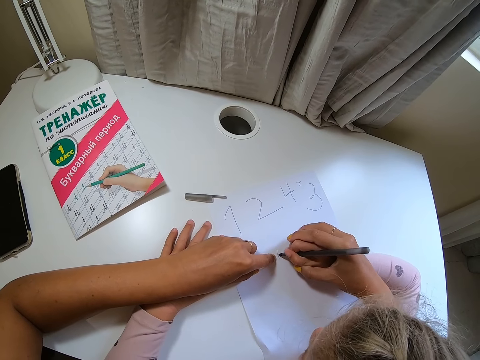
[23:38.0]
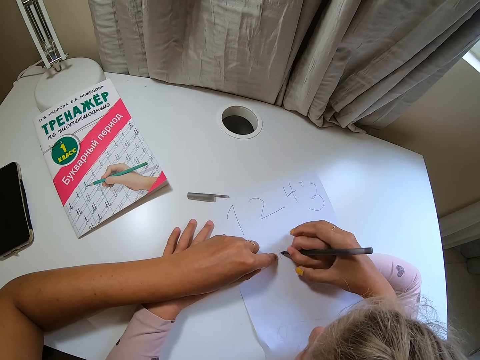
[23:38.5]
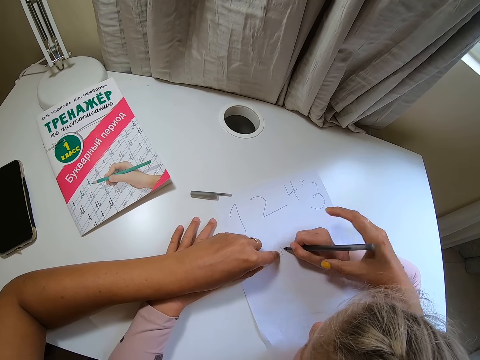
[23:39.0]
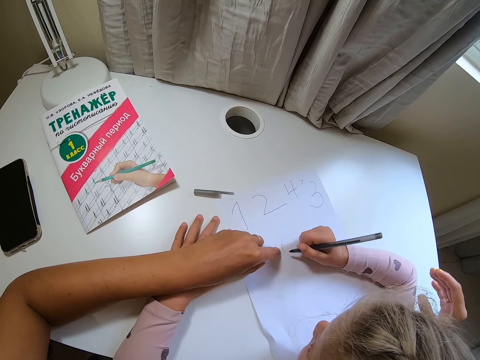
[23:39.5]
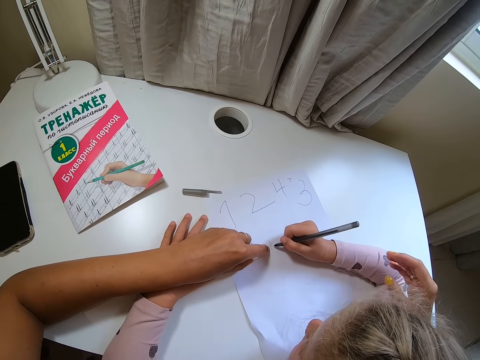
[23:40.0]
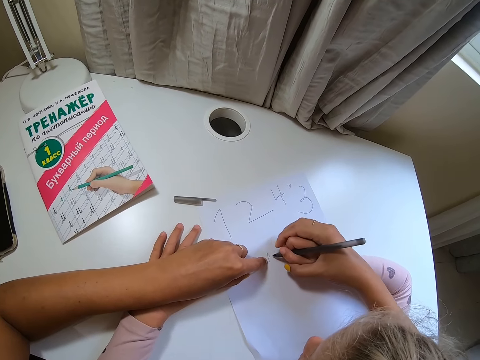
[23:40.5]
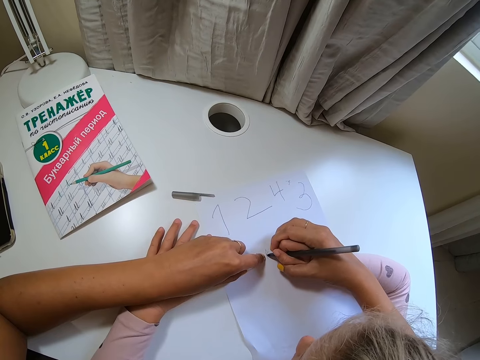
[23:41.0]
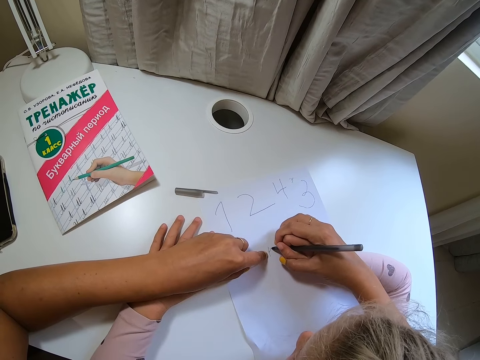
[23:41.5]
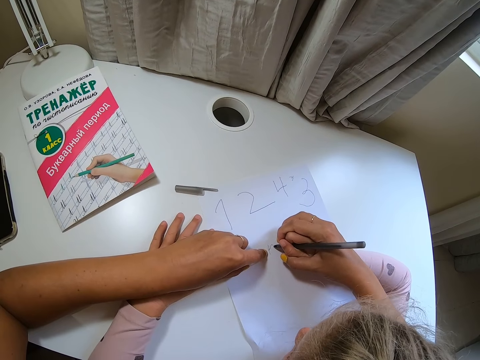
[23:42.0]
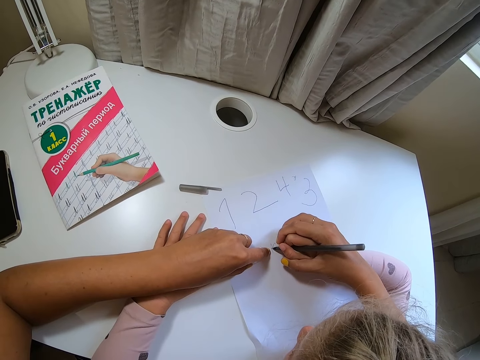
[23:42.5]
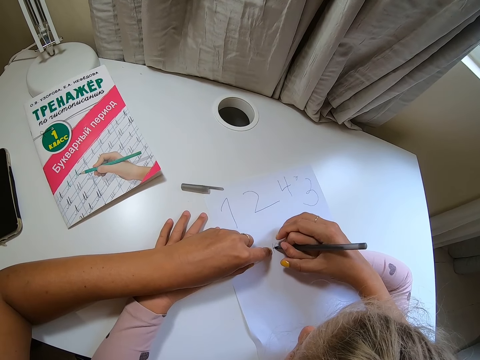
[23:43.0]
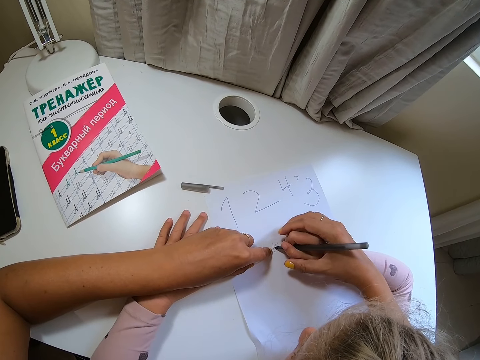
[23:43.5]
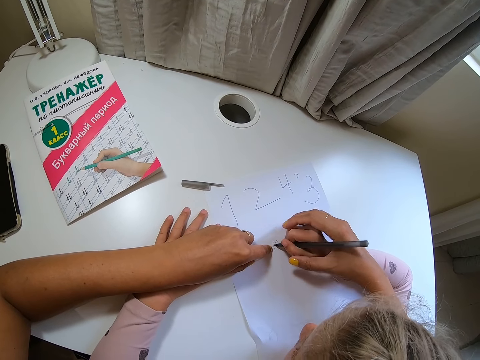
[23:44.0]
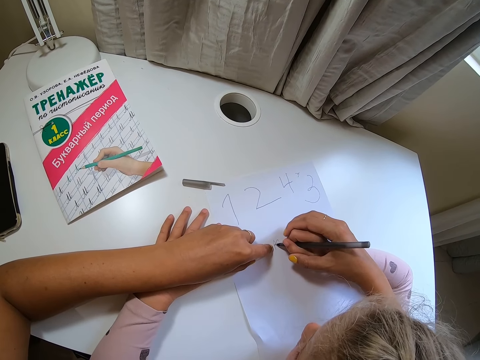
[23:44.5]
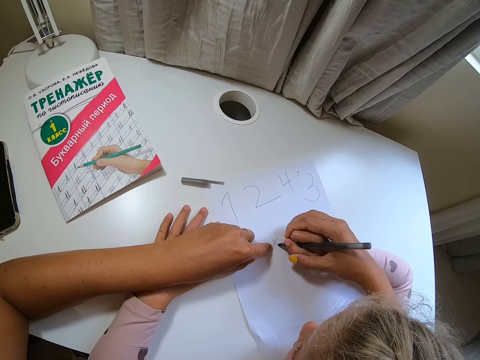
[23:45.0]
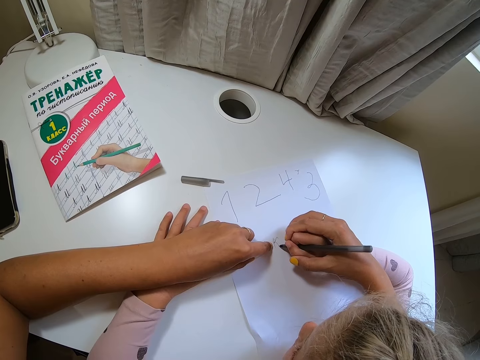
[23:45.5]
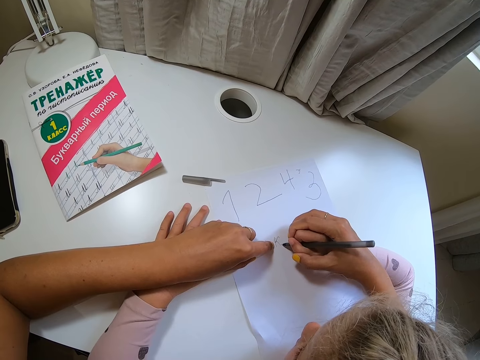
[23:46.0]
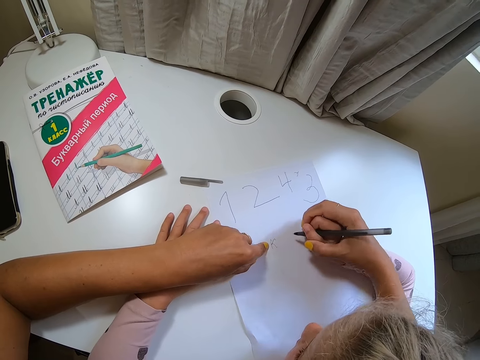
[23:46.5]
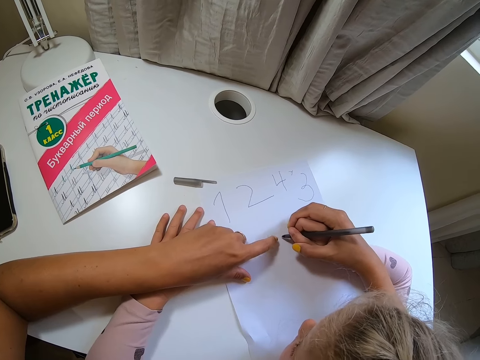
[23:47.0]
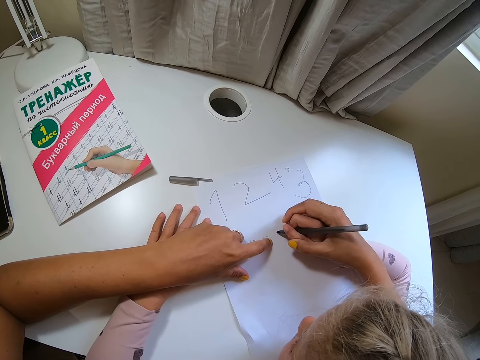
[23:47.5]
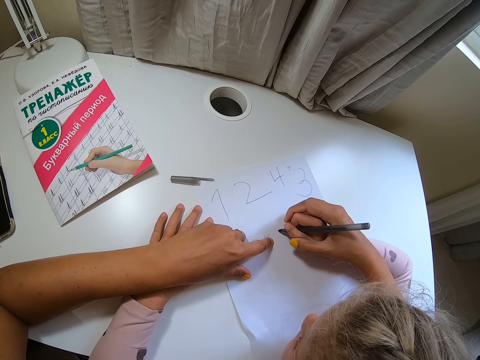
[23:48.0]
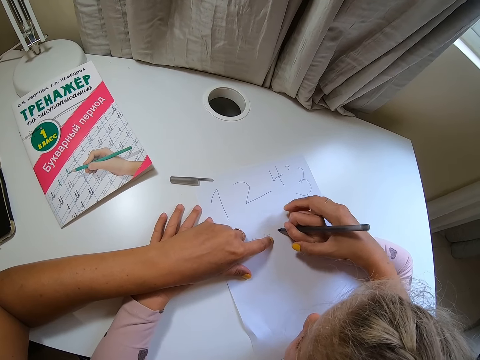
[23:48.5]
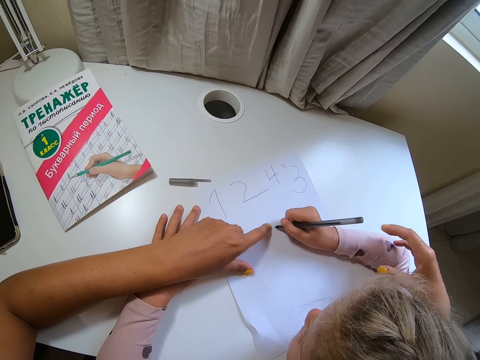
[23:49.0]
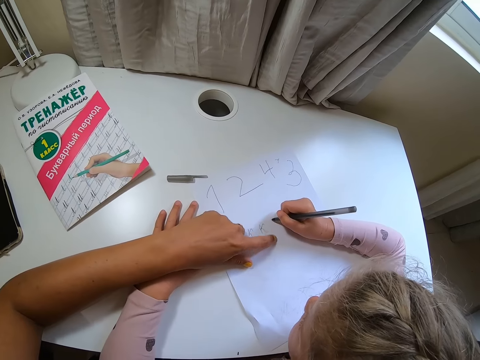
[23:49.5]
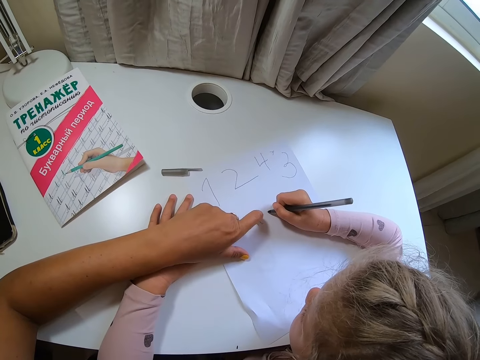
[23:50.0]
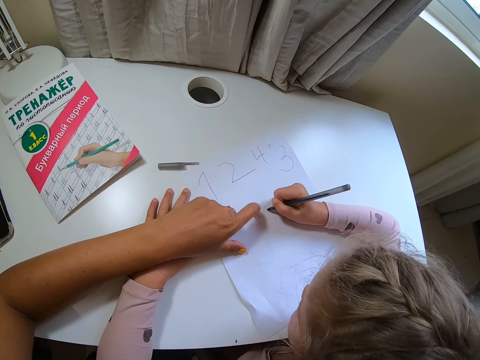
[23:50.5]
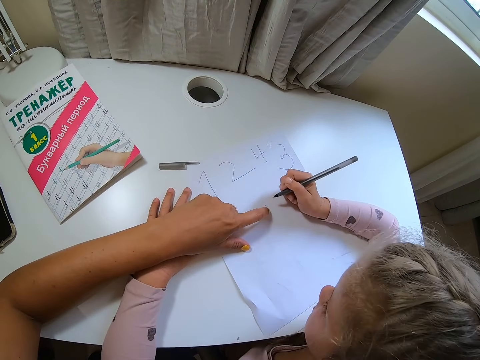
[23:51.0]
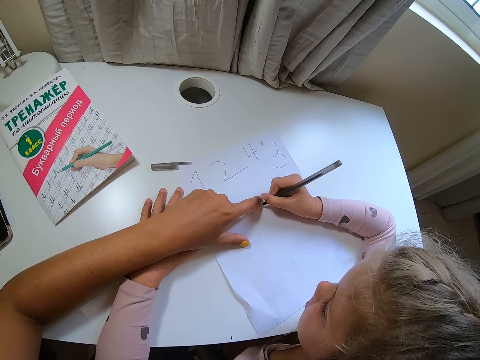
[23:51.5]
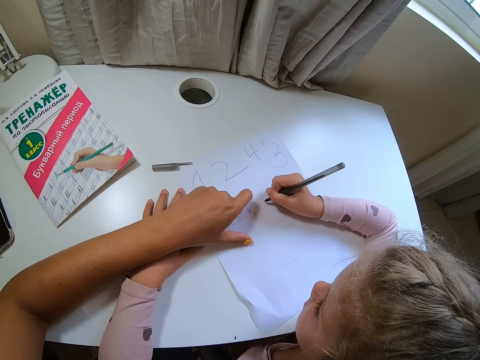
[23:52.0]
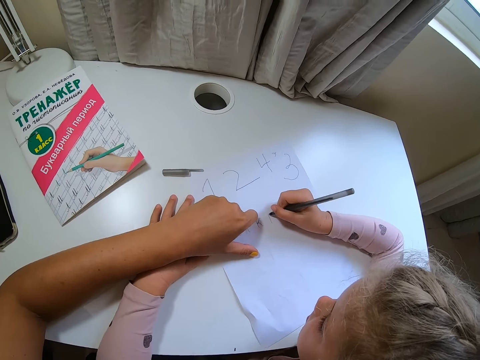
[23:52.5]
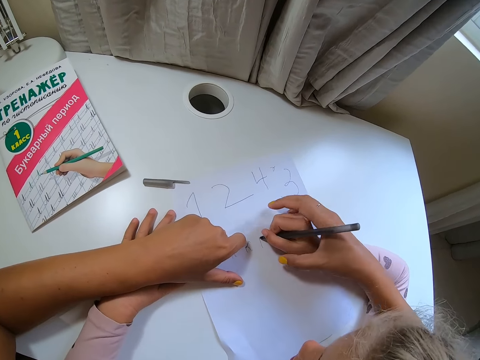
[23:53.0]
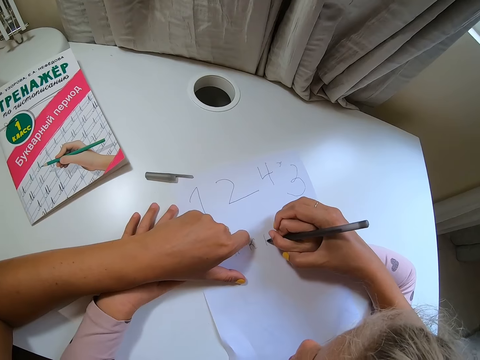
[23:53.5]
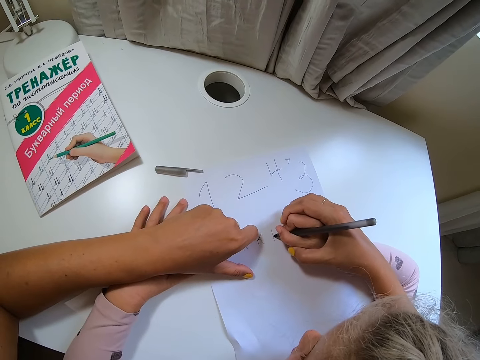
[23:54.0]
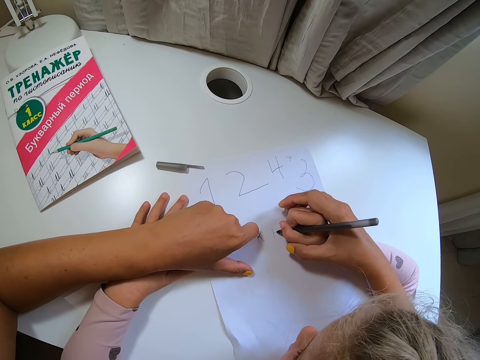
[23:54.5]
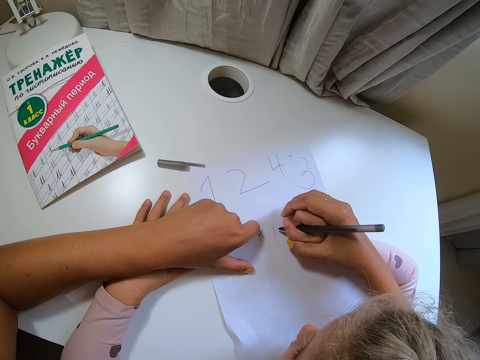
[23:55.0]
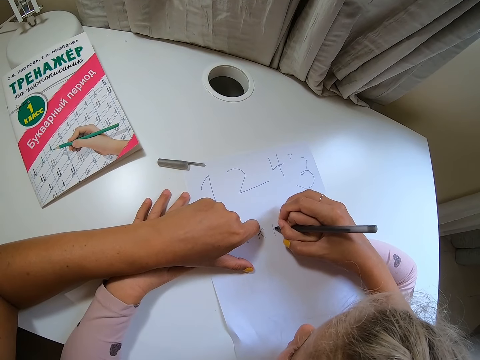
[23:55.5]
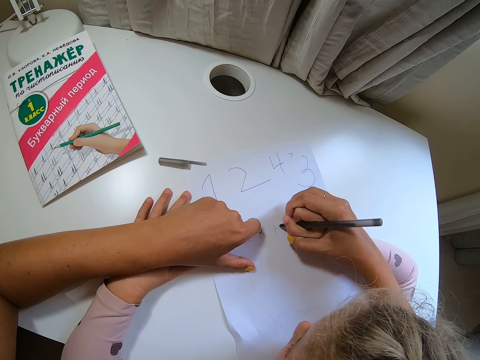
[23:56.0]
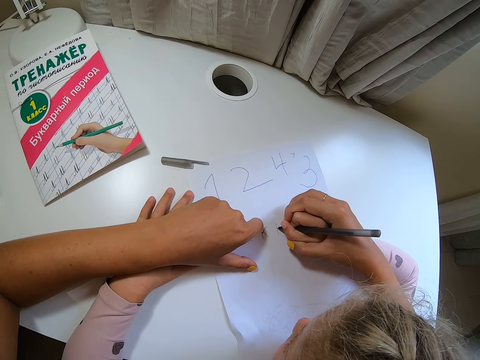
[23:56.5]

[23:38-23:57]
The camera wearer moves the hand away. They hold a child's hand. They hold the child's hand again. They move the hand away. They point at the paper. They hold the child's hand. The child writes down.

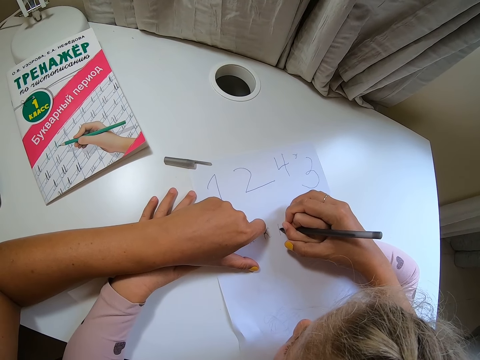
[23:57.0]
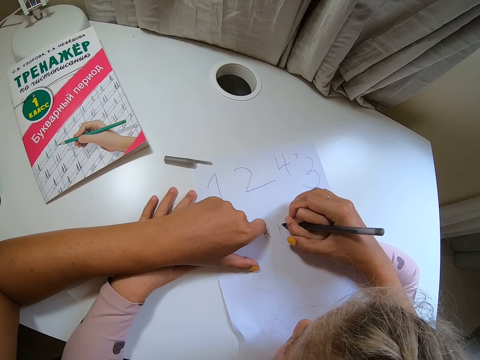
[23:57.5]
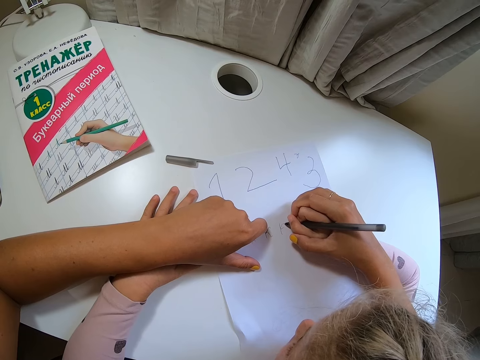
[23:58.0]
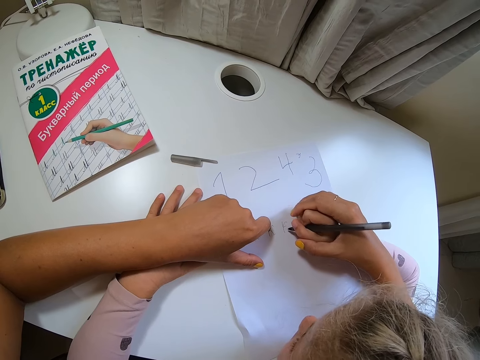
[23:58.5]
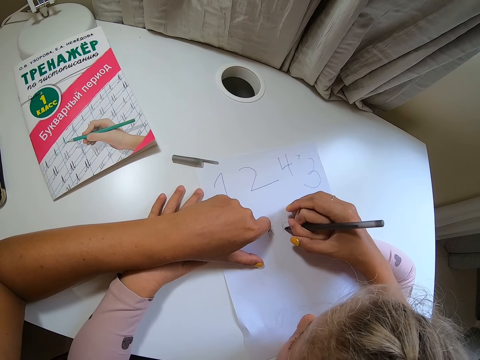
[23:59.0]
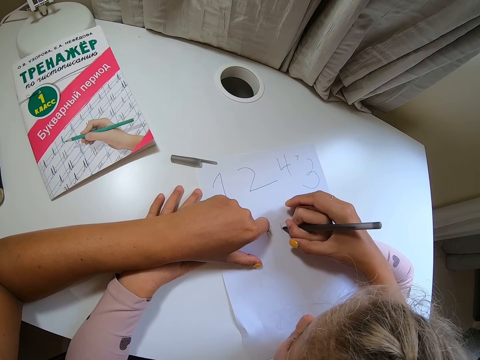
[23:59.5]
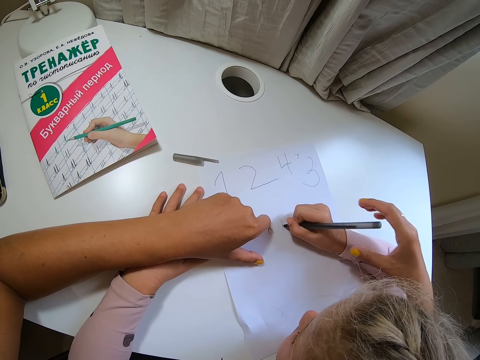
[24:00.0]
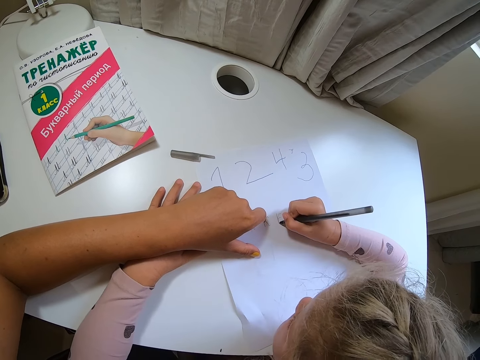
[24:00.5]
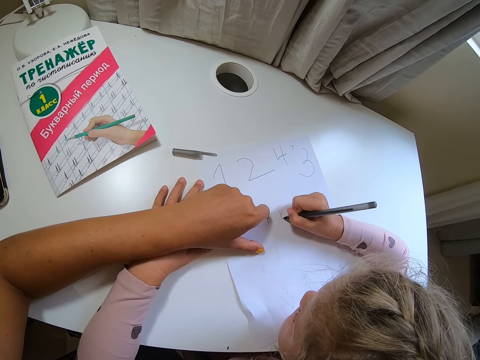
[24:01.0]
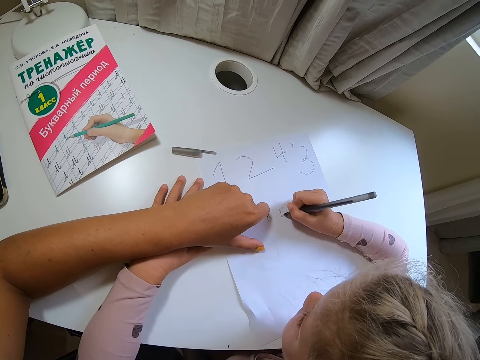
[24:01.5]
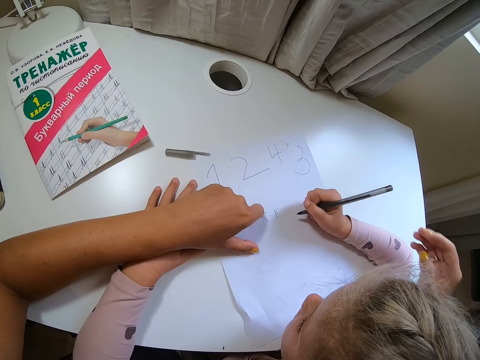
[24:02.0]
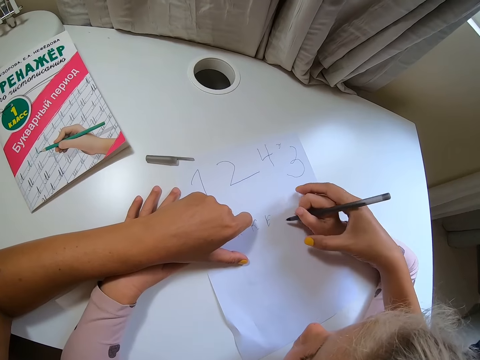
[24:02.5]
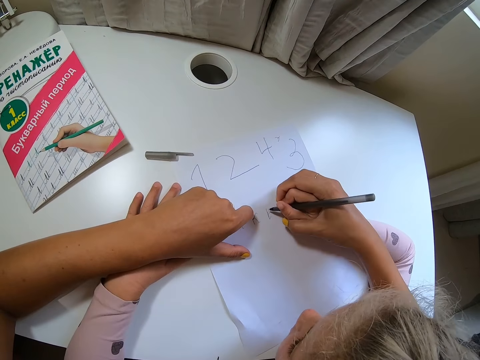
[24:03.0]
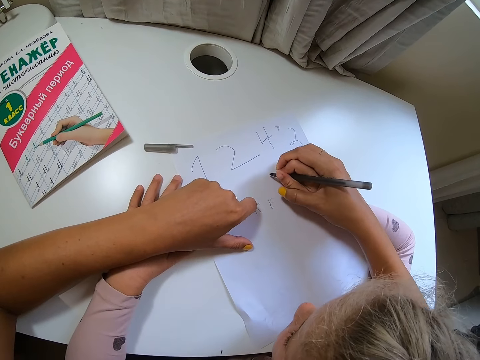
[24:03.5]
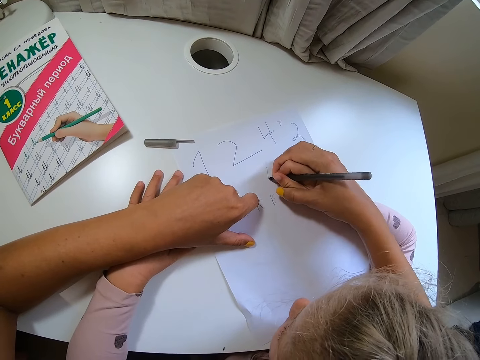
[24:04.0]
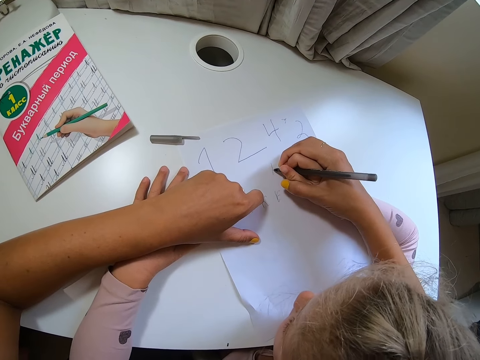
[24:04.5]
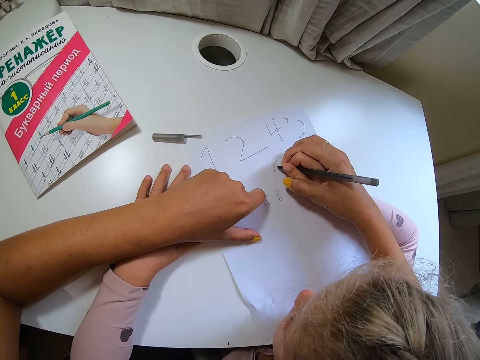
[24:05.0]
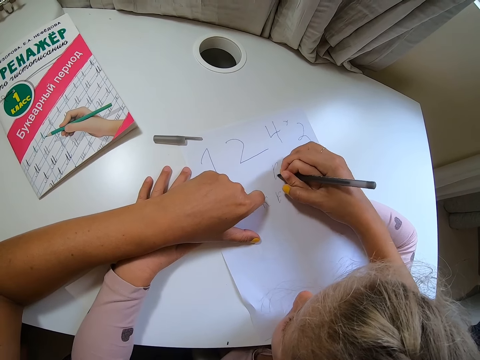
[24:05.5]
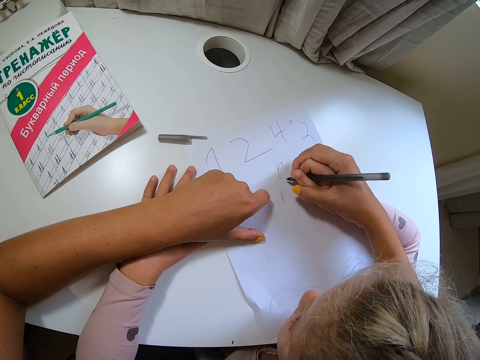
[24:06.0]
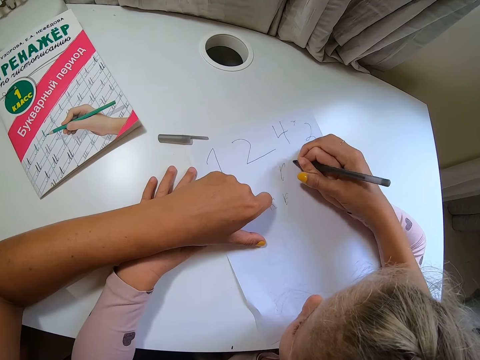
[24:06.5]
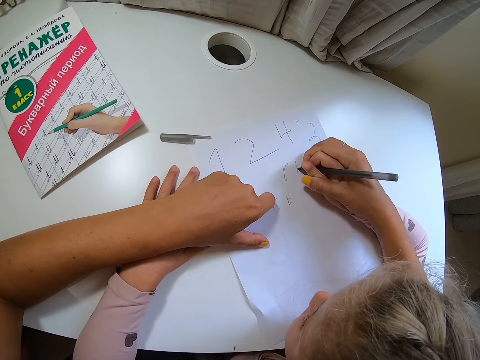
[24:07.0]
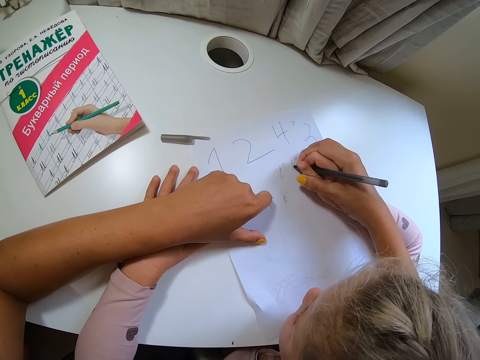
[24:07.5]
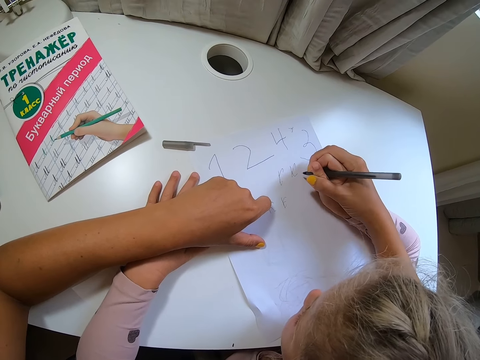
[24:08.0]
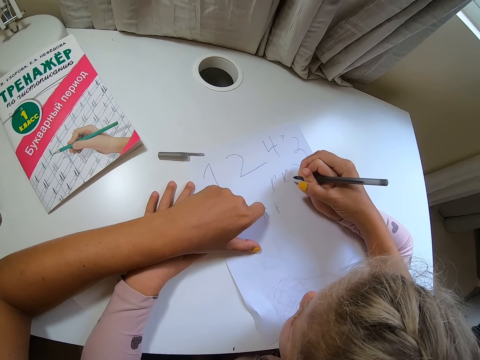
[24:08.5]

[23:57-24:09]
The camera wearer moves the hand away. They hold a child's hand. The child writes on the book.
